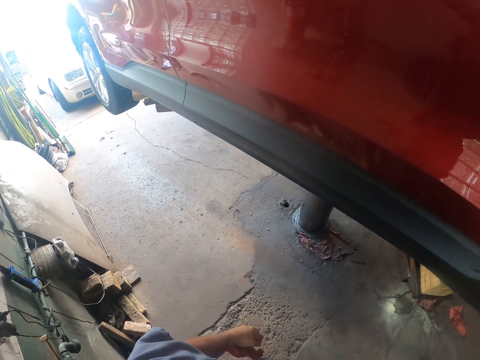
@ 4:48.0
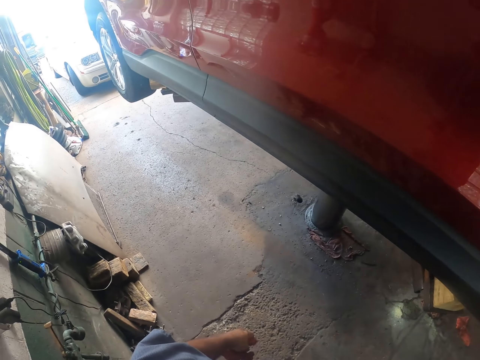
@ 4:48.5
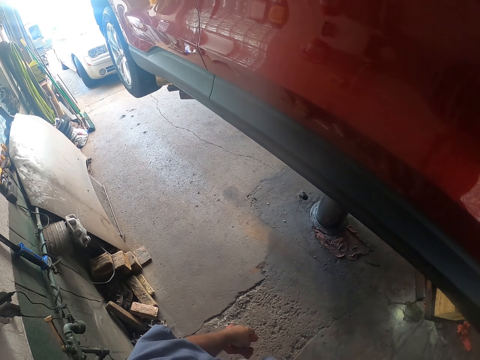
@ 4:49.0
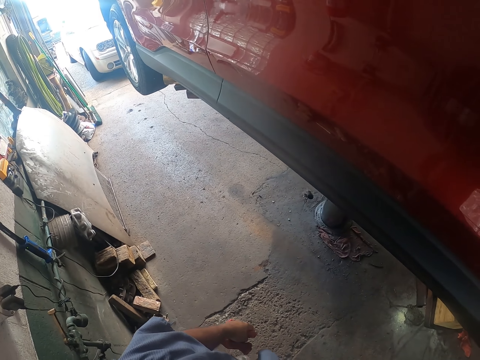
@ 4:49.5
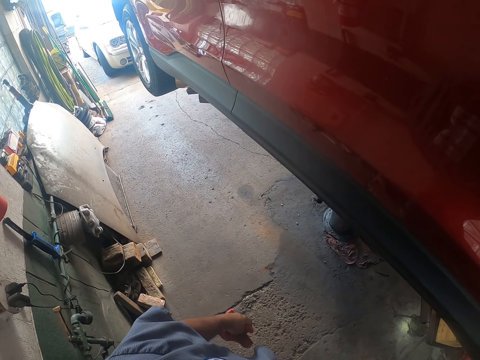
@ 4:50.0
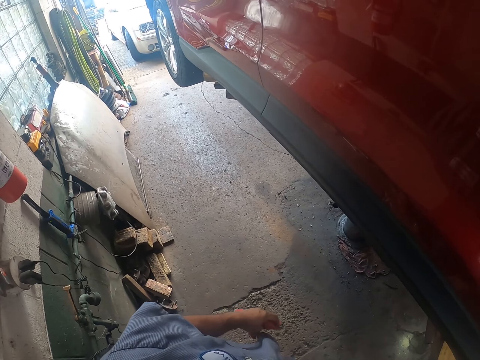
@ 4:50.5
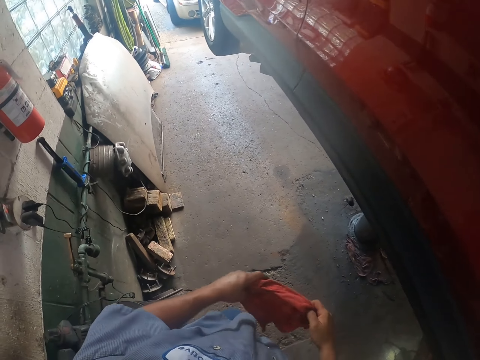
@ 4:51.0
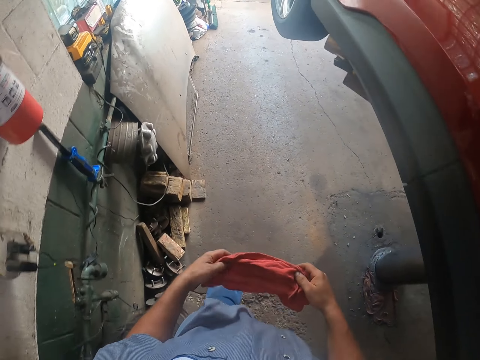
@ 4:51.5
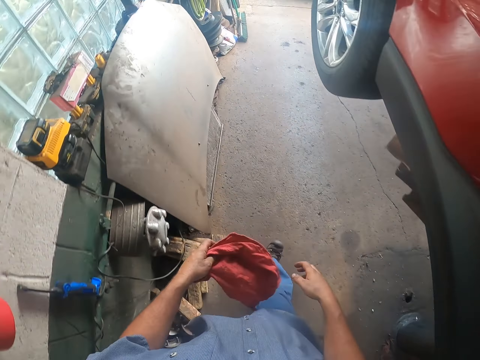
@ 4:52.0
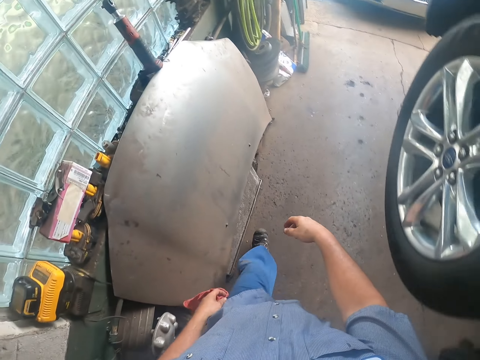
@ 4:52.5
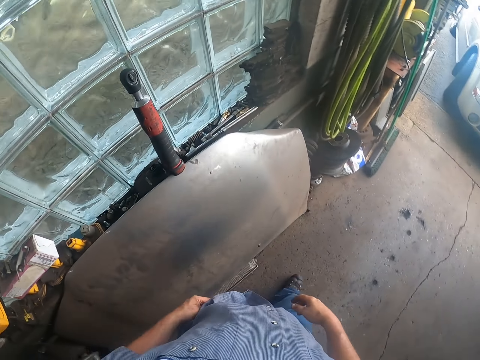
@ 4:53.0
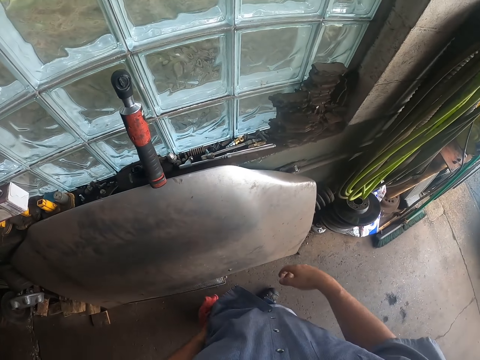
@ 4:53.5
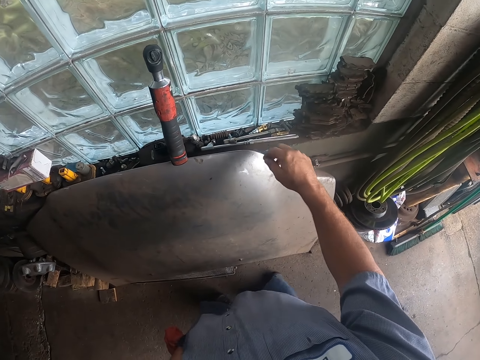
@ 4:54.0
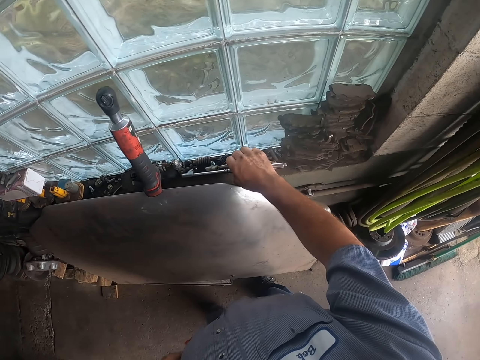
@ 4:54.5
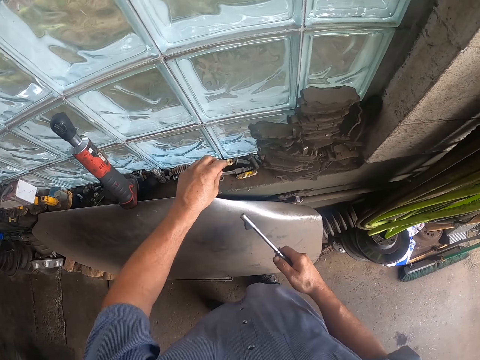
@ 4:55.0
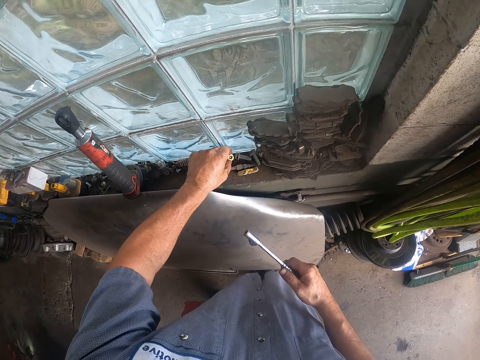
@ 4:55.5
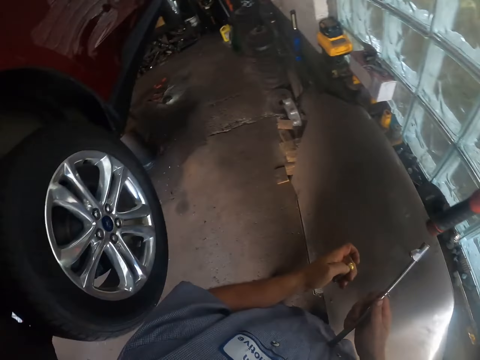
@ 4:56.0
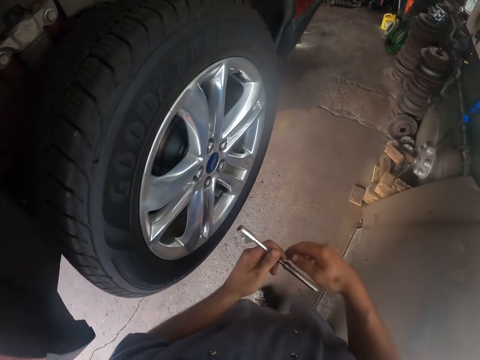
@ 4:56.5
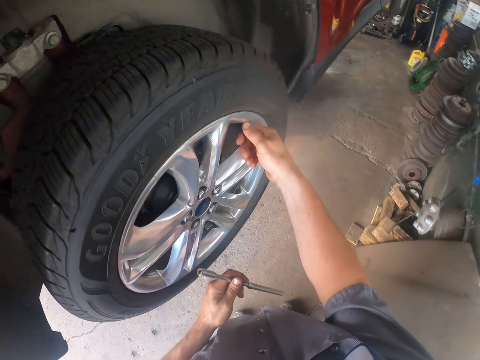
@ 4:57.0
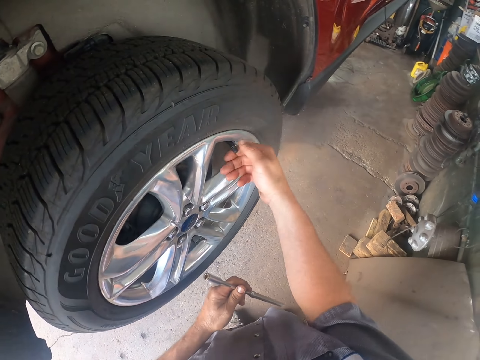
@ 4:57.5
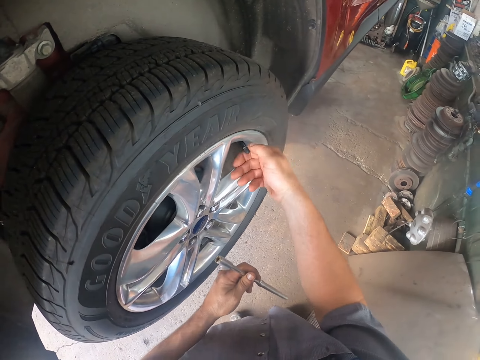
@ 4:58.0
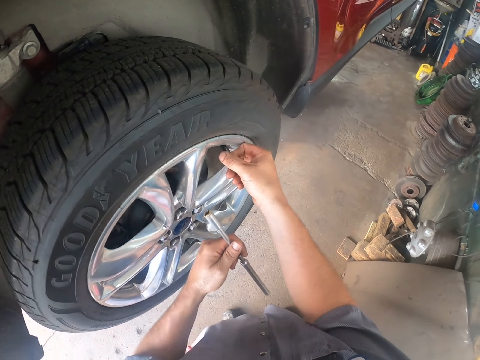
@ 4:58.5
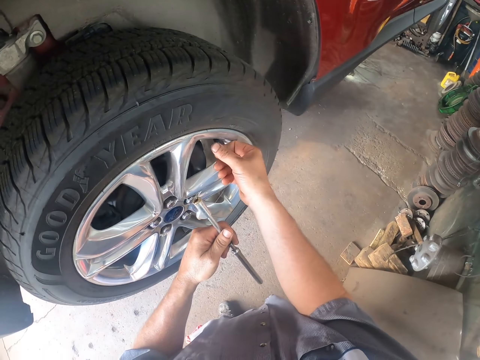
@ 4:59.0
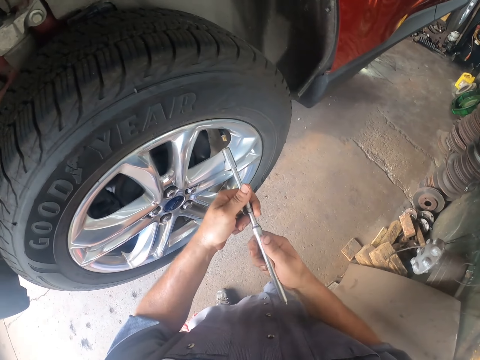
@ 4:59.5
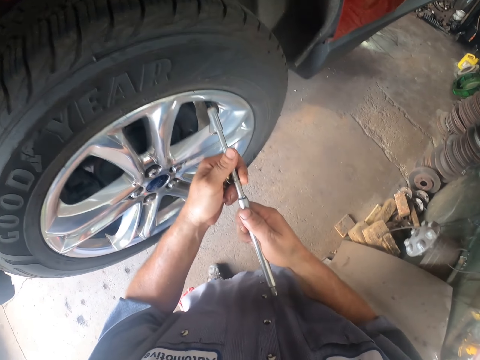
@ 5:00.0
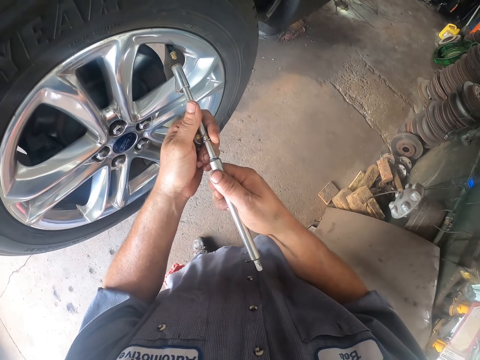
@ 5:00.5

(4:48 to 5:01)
The camera wearer looks around. They look at the vehicle. They walk. They pick up a torque wrench with the right hand. They pick up a nut with the left hand. They loosen the nut with the right hand.

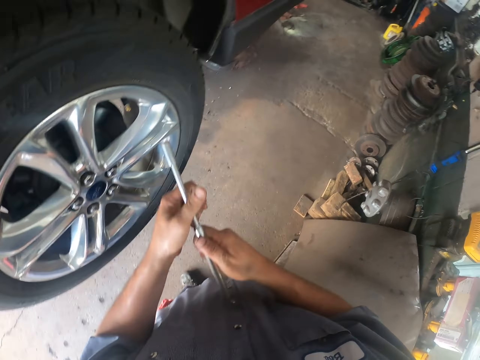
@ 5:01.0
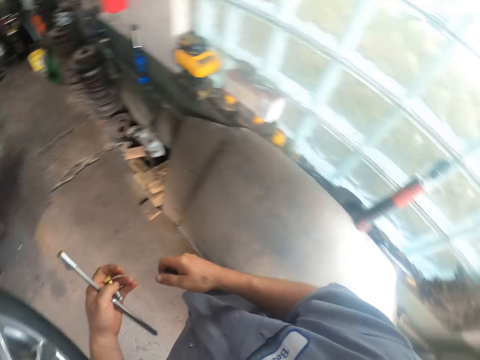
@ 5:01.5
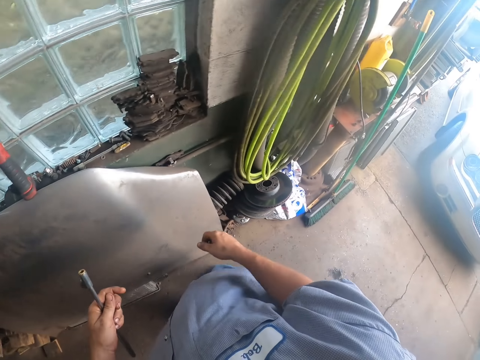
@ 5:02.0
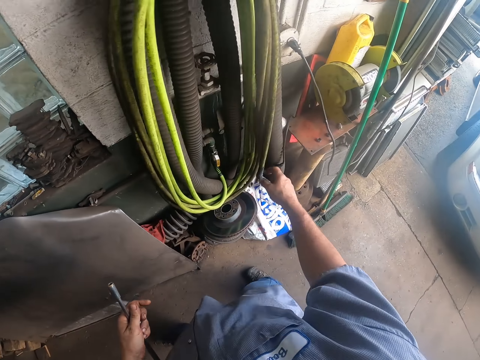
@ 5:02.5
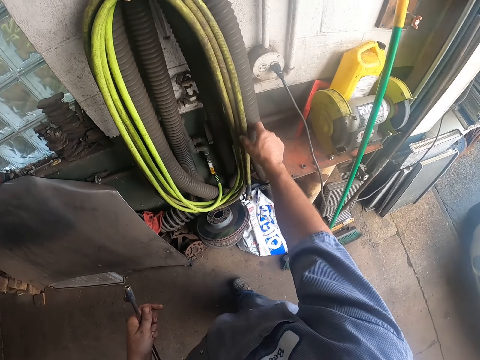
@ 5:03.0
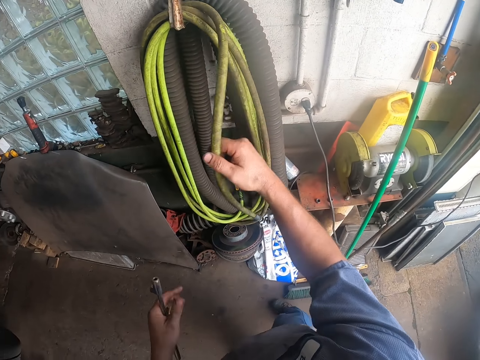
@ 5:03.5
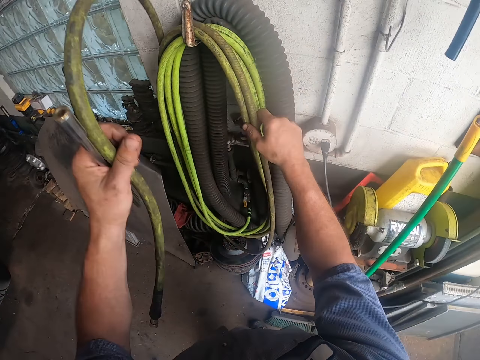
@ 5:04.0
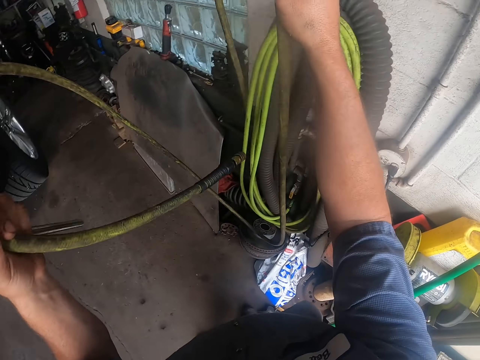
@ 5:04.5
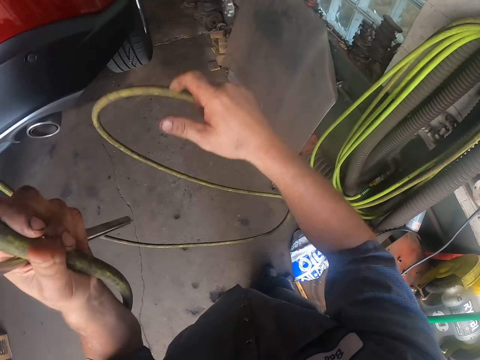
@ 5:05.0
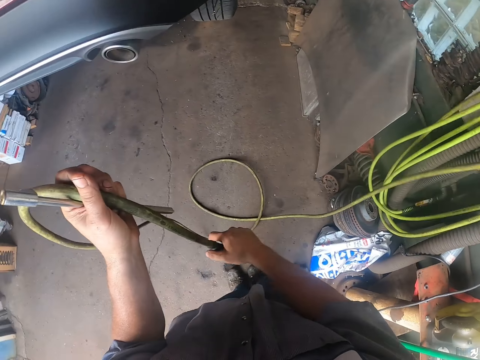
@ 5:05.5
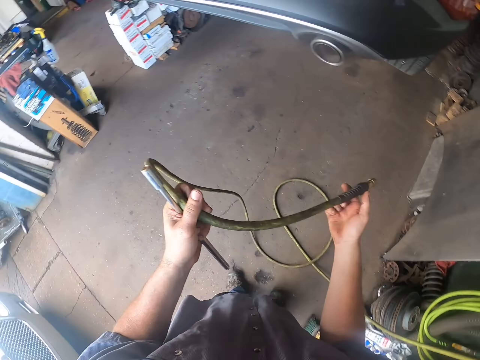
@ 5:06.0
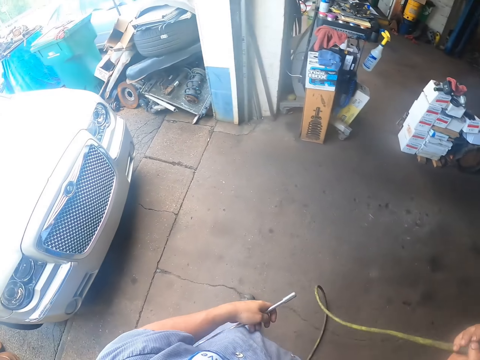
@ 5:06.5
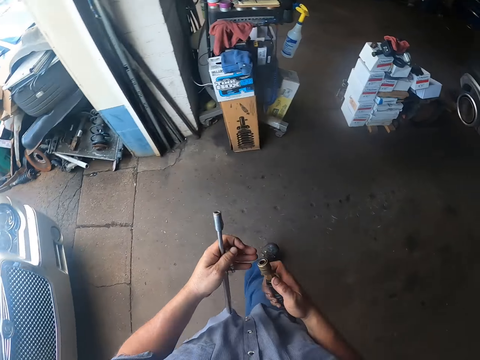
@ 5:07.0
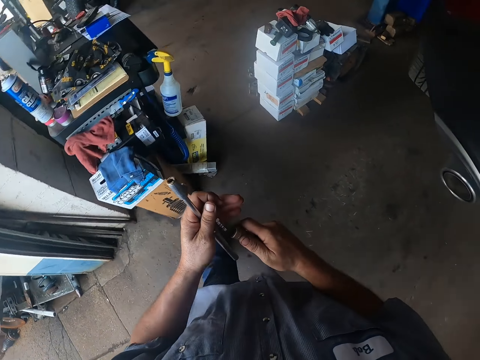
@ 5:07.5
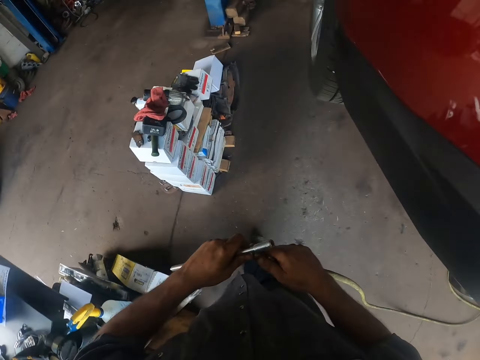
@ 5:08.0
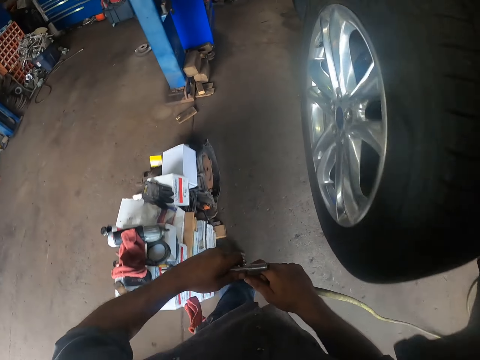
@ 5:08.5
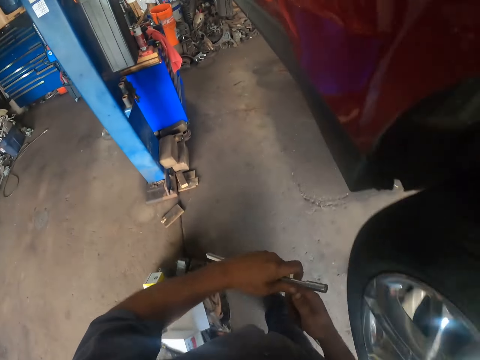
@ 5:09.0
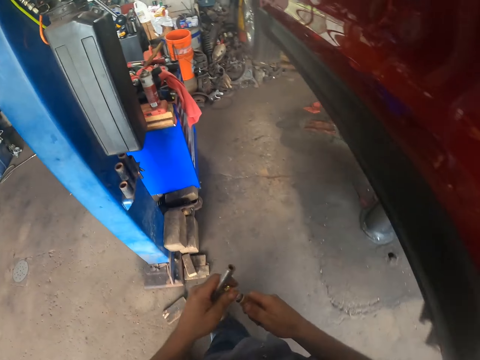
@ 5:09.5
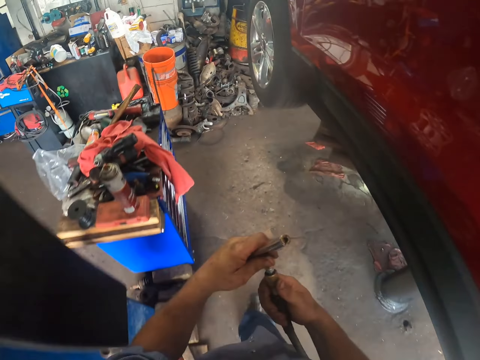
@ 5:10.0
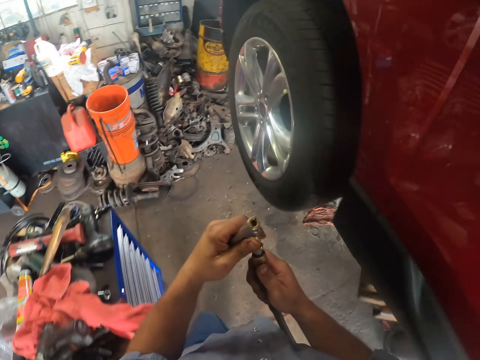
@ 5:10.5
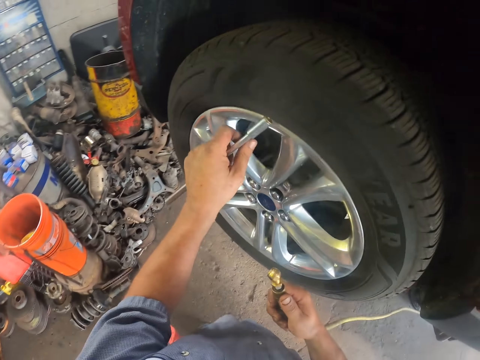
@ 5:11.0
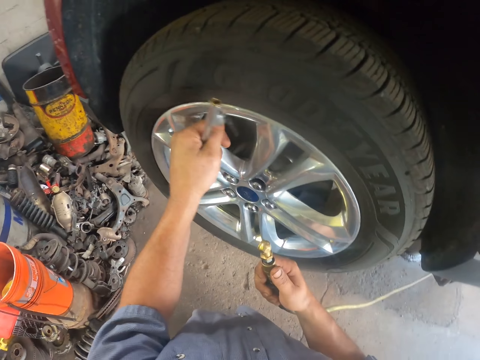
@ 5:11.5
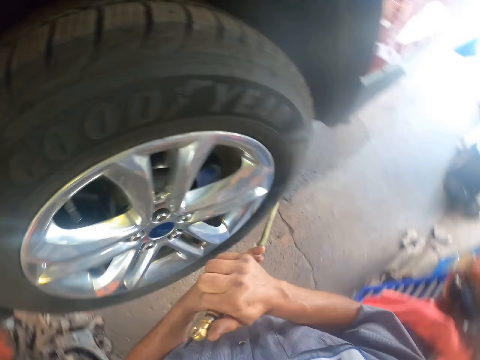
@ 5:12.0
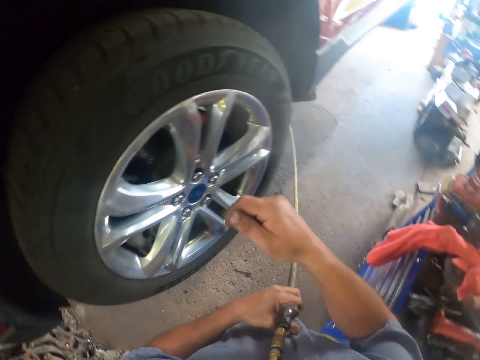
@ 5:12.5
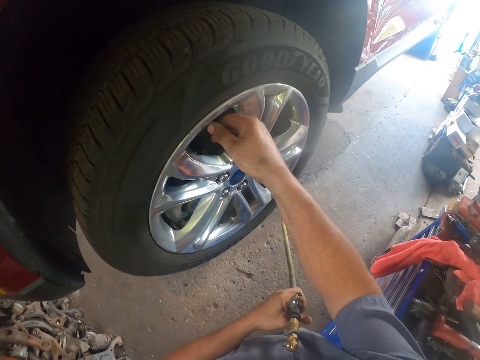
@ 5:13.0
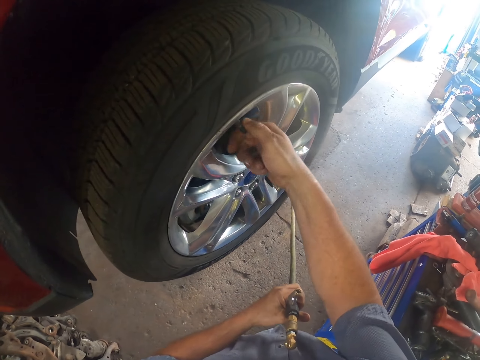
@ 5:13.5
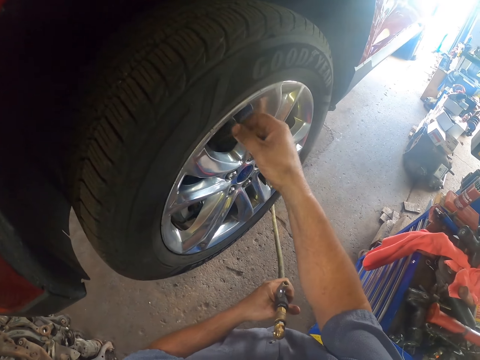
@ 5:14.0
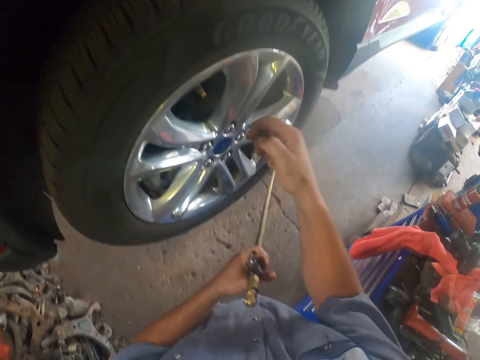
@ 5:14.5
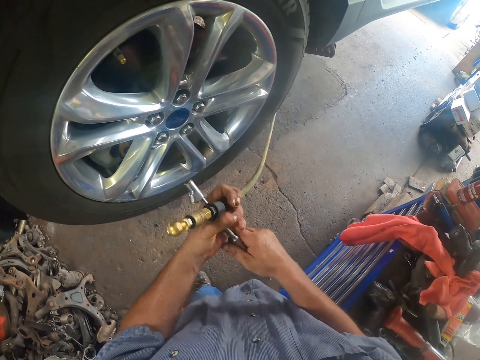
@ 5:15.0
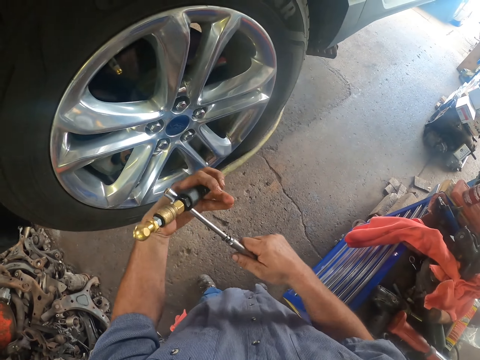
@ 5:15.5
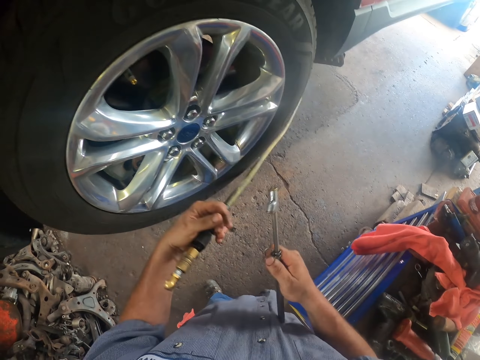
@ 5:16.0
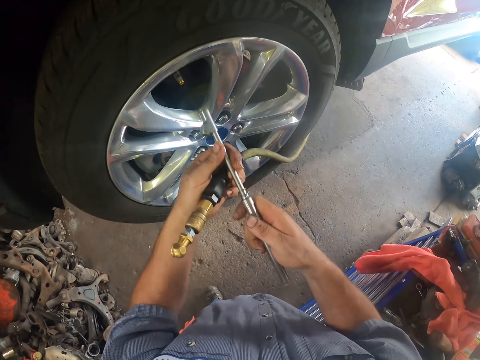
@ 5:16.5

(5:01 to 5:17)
The camera wearer takes a pipe. They hold the air pipe with the right hand. They open a bolt on the pipe. They loosen the nut with the right hand.
